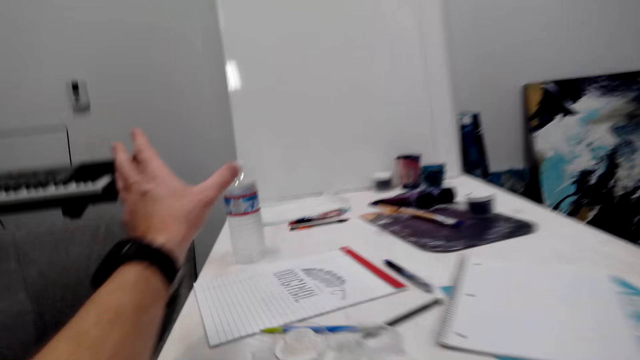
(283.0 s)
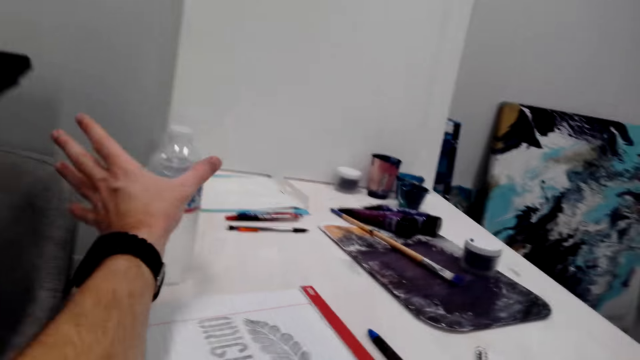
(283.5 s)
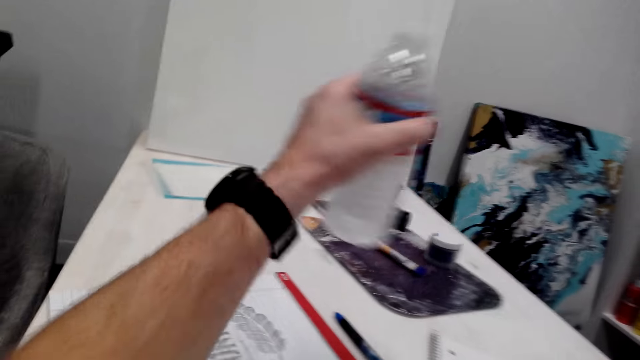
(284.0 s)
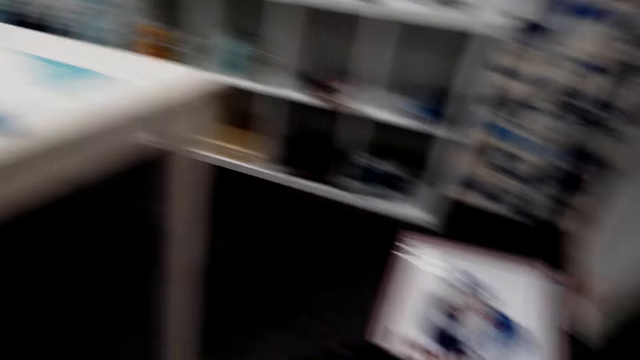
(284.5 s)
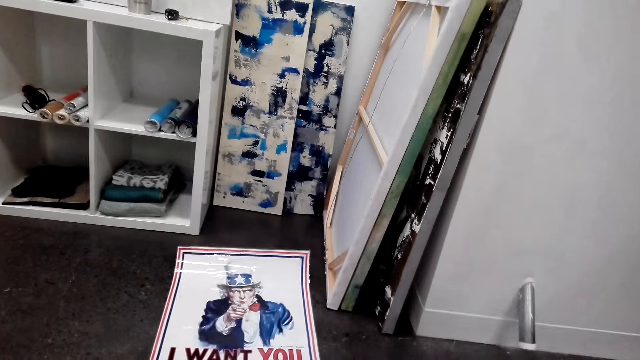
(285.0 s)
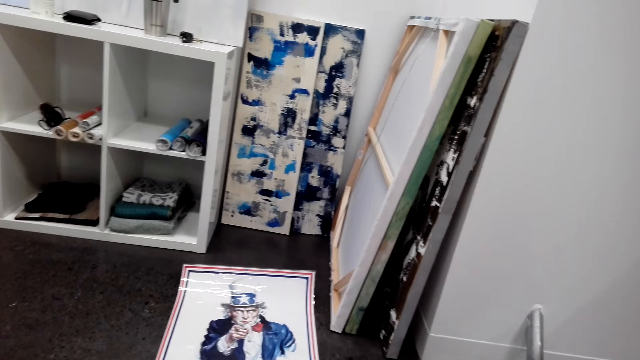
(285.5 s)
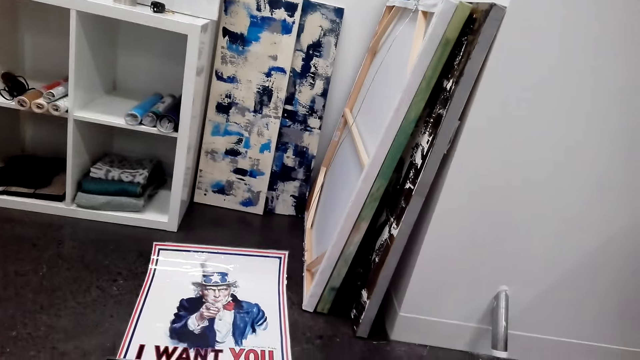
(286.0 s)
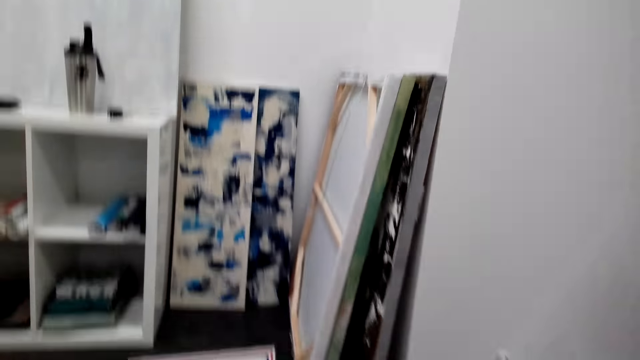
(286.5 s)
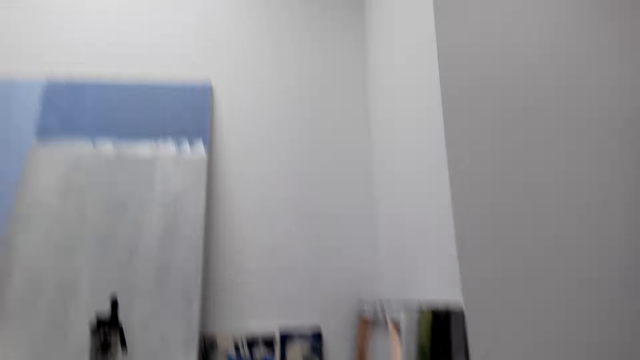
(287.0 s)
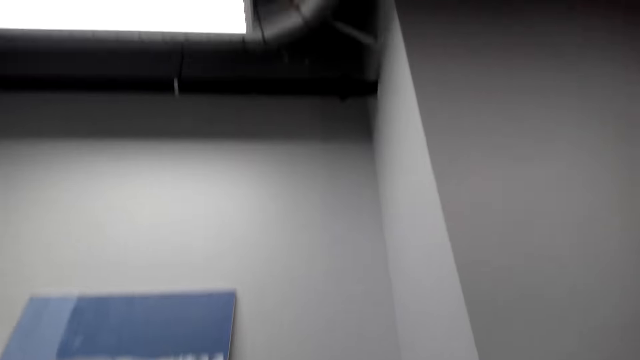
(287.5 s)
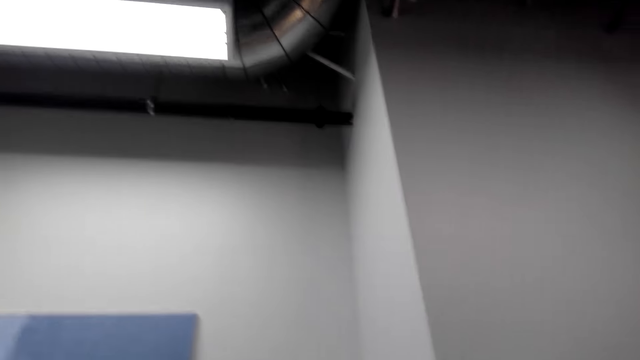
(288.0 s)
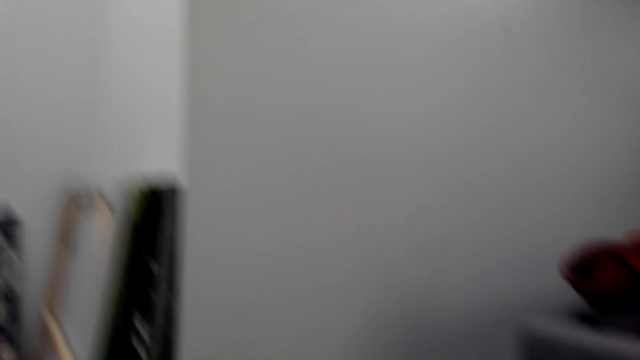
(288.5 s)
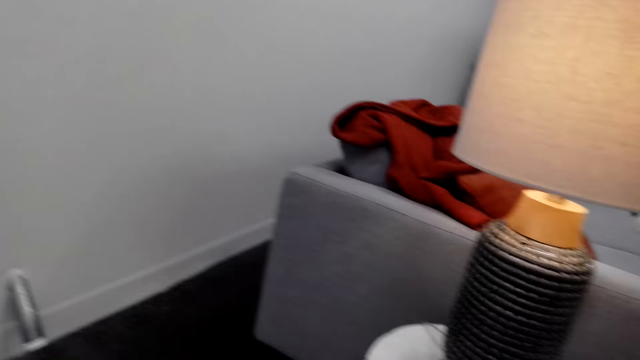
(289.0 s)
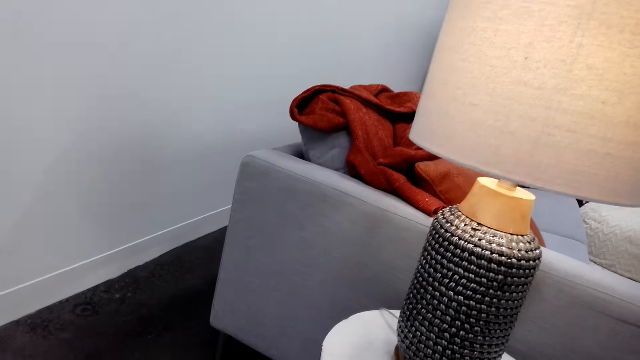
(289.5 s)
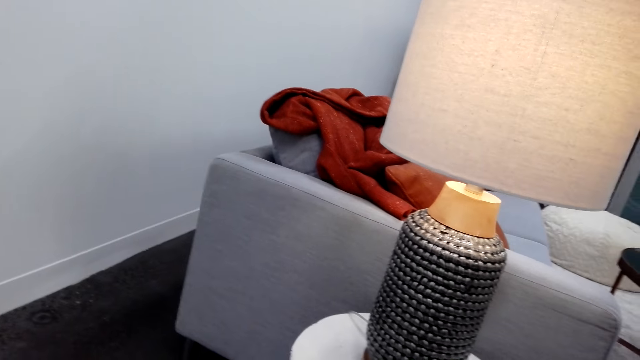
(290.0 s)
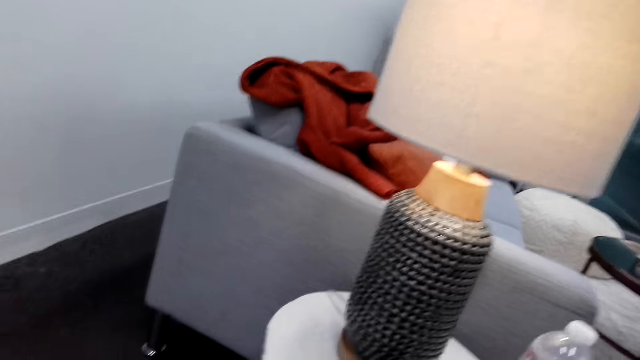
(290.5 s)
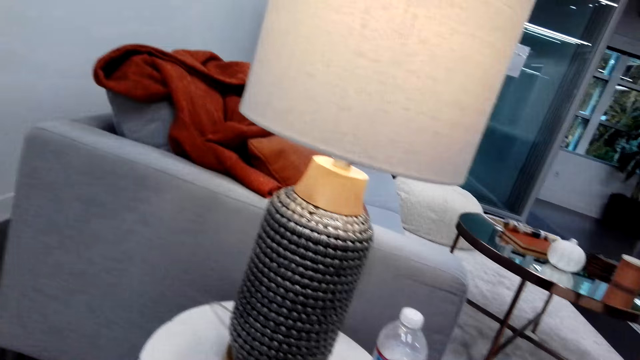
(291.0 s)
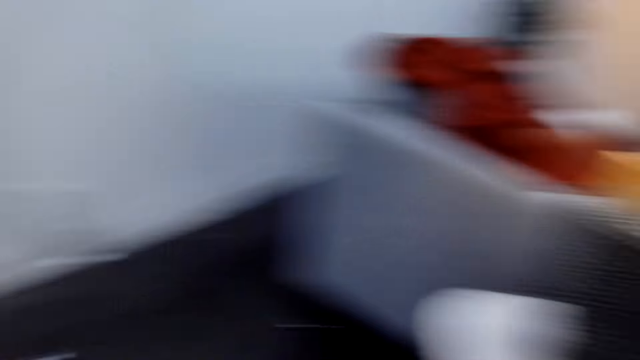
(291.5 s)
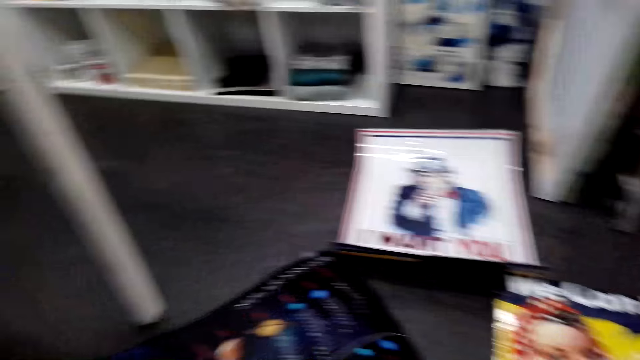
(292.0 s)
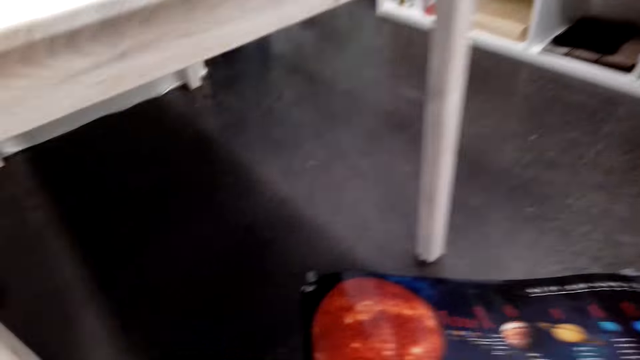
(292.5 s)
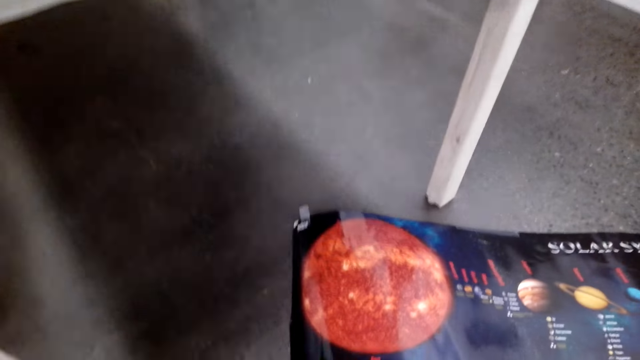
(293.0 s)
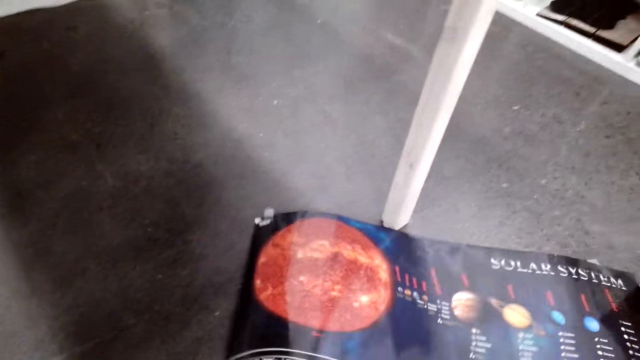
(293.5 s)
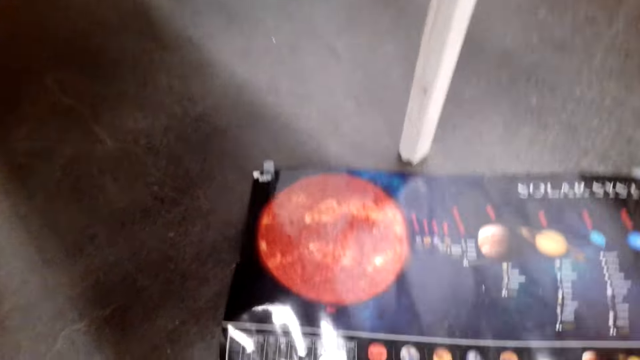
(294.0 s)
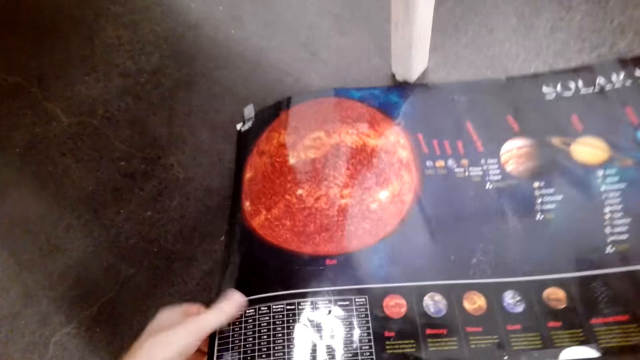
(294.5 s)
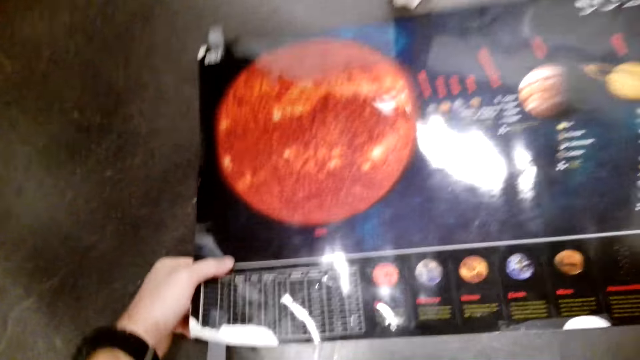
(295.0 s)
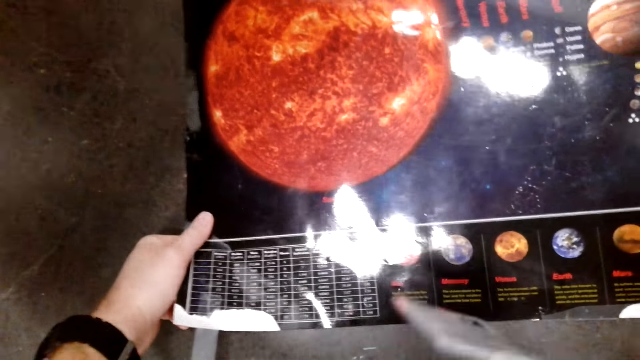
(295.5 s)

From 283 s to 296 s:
The camera wearer stretches a hand. They pick up a bottle of water on the table. They look around. They look around the room. They put the bottle of water on the table. They look around. They move a paper on the floor. They hold the wallpaper.

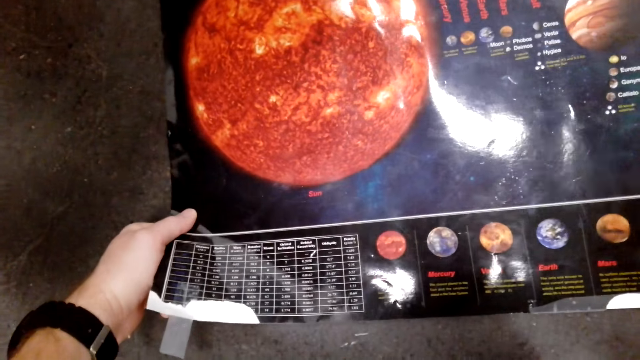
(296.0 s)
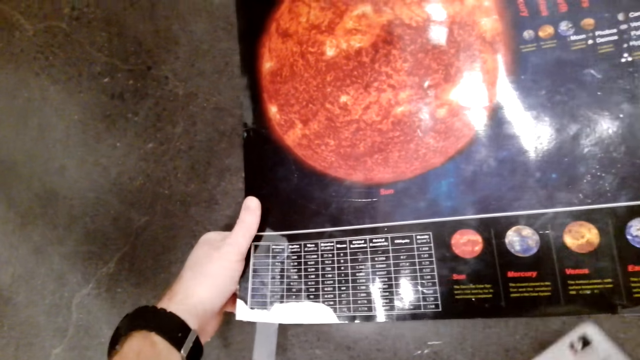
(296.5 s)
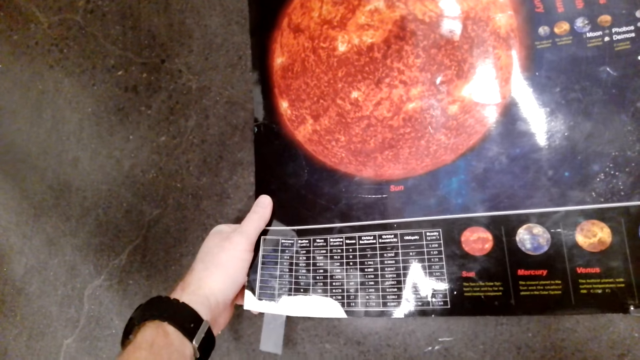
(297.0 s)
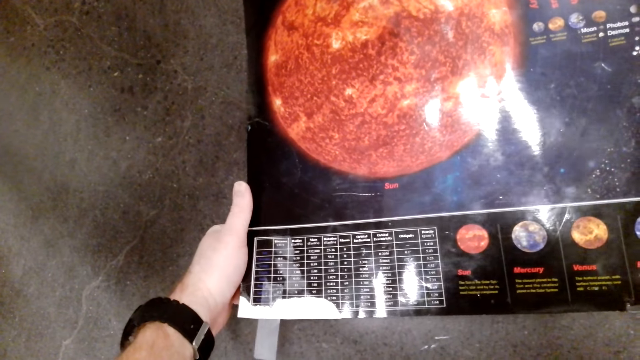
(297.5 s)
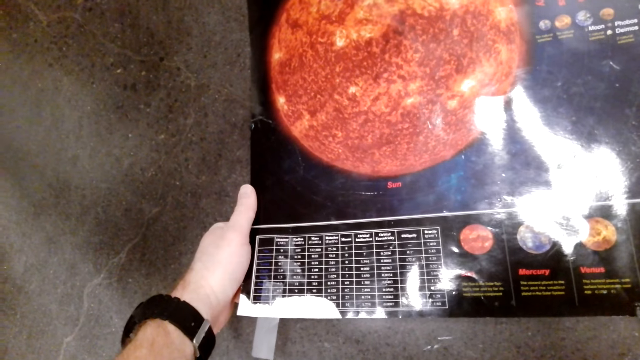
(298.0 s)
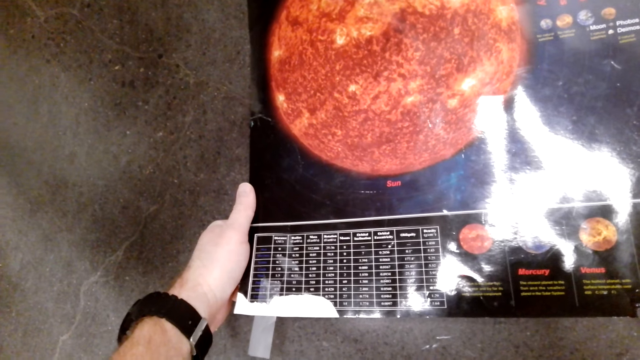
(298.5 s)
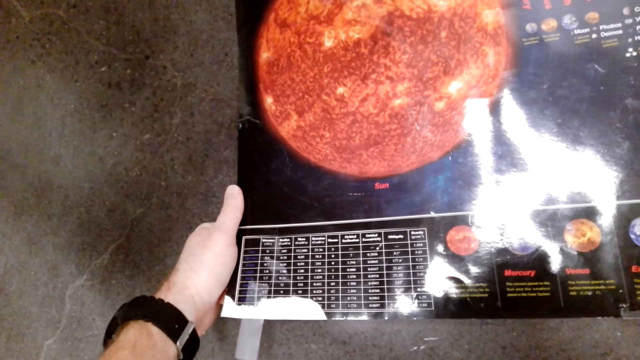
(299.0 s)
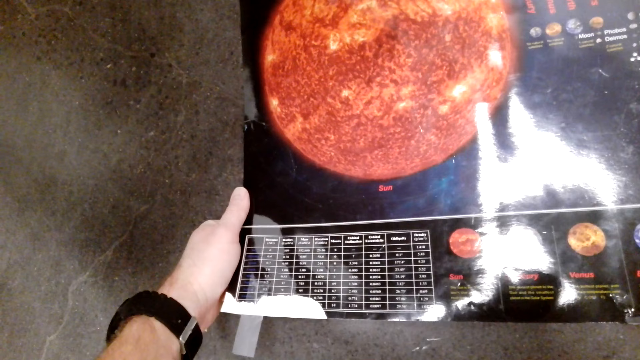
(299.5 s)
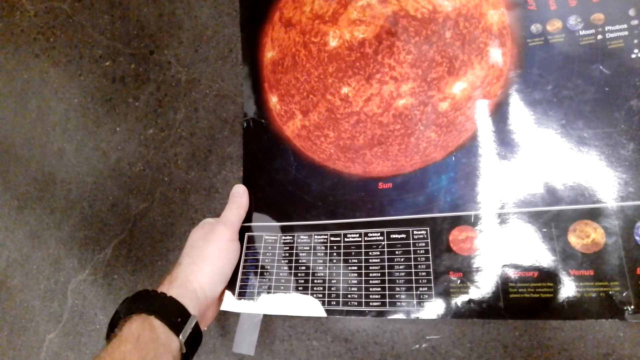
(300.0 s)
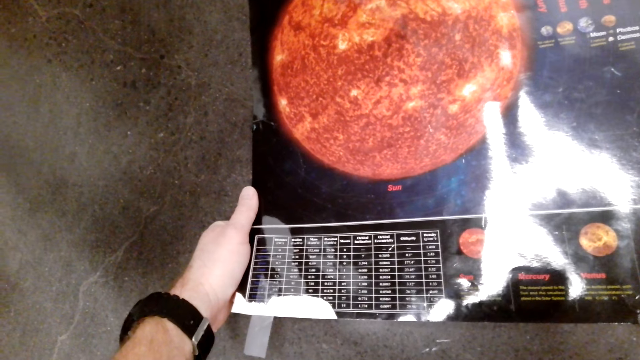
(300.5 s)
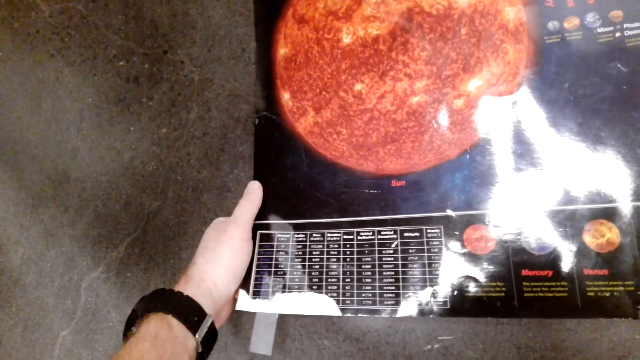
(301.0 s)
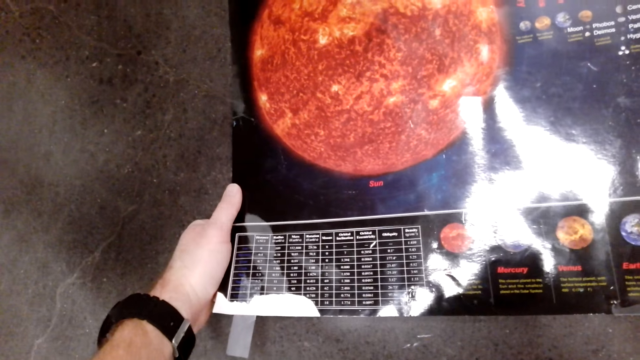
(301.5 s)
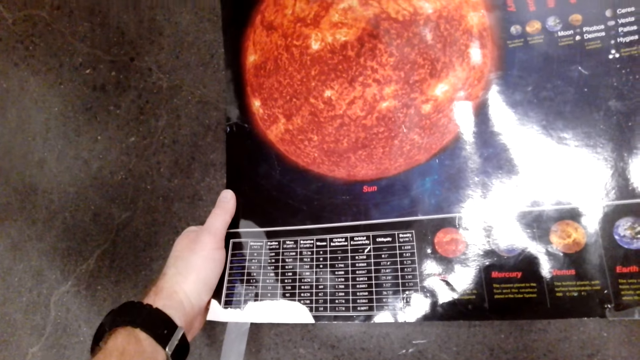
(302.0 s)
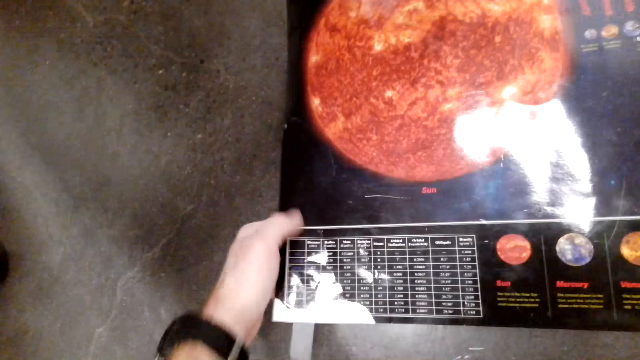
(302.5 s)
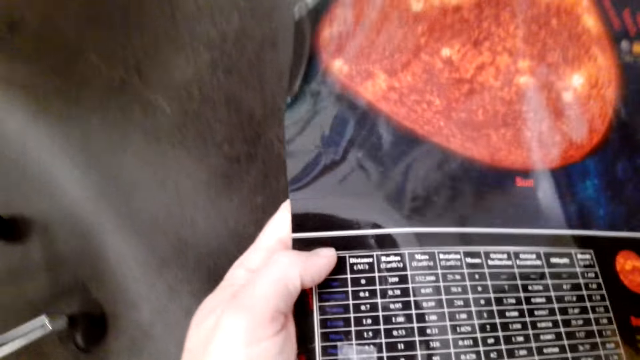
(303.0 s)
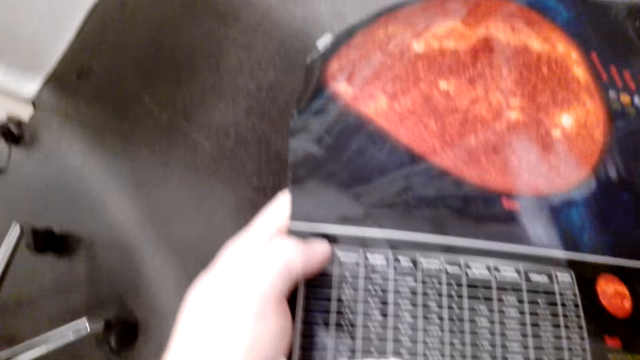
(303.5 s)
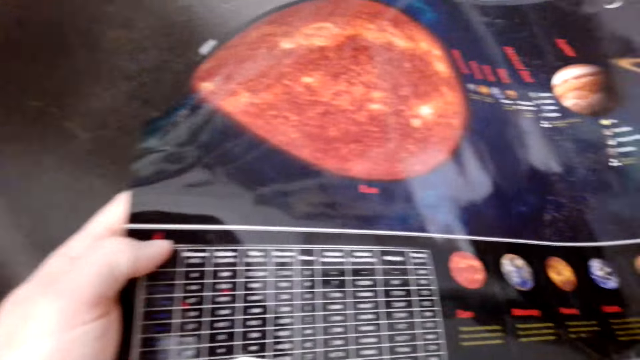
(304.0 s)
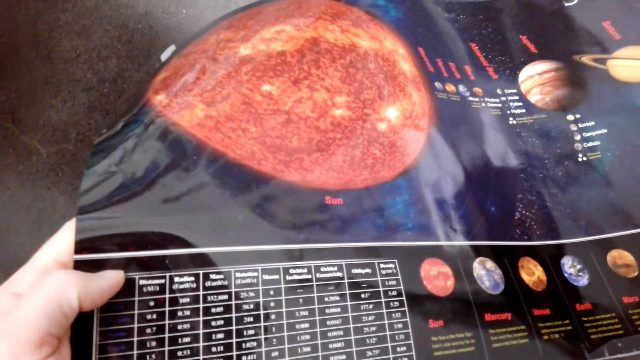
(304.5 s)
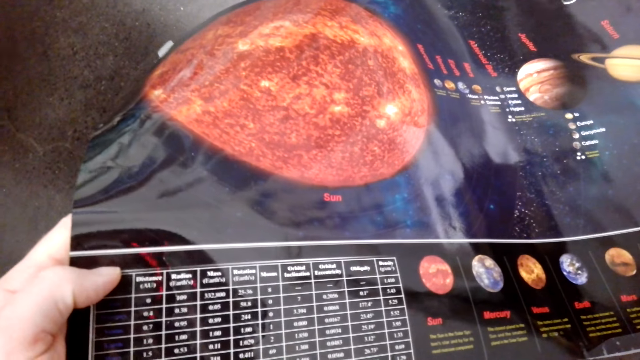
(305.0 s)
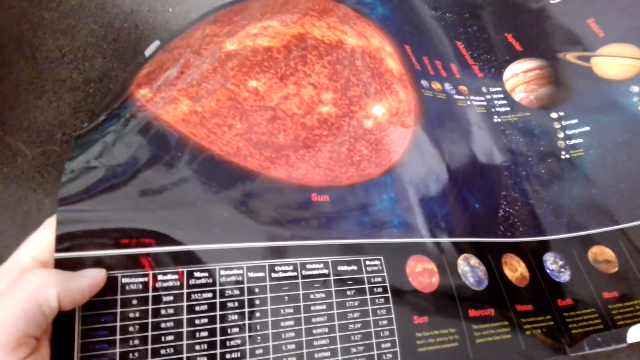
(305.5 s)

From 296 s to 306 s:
The camera wearer looks at the paper. They place the wallpaper on the floor. They pick up the paper on the floor. They look at the paper.
